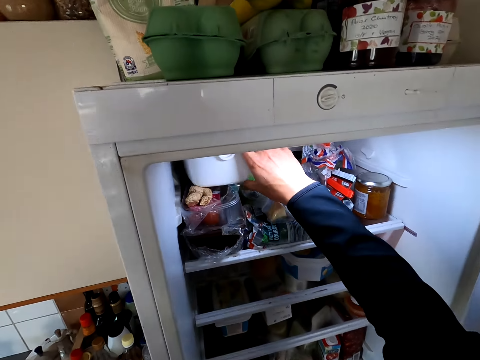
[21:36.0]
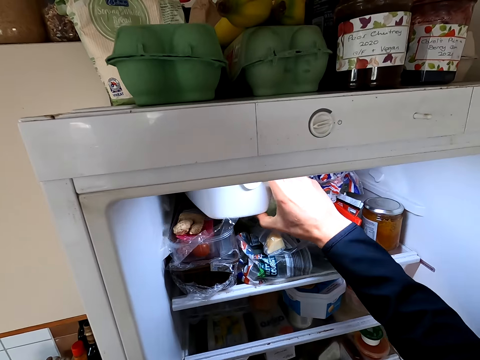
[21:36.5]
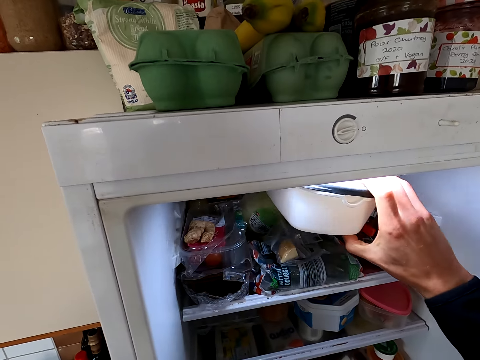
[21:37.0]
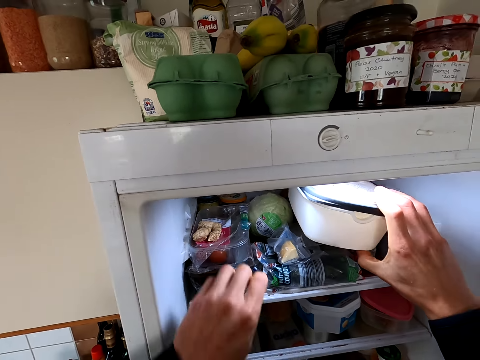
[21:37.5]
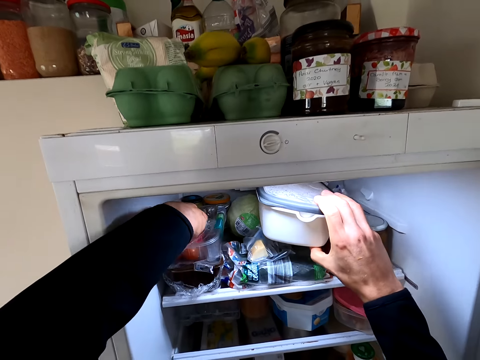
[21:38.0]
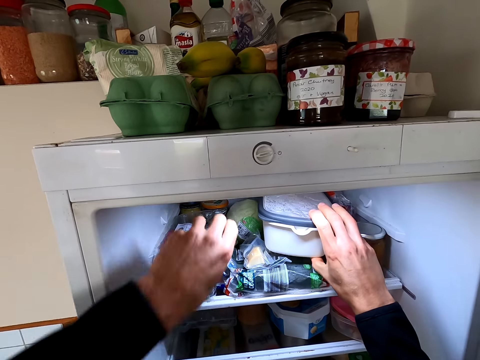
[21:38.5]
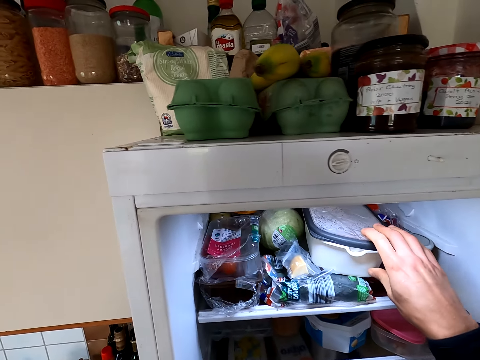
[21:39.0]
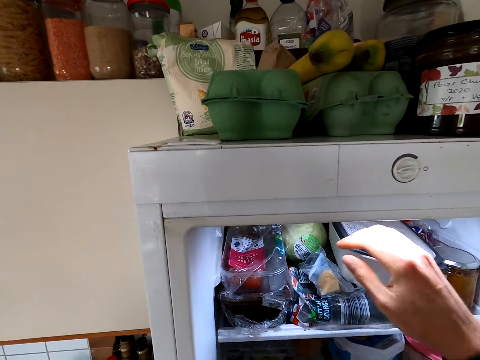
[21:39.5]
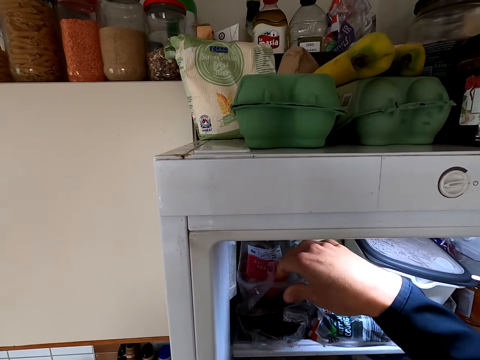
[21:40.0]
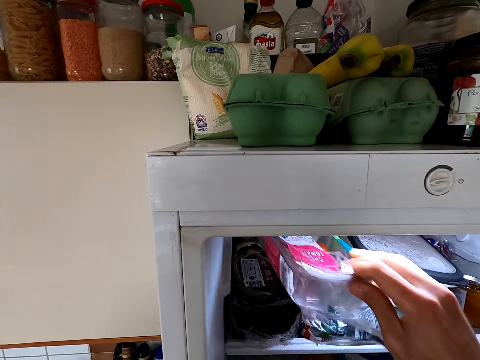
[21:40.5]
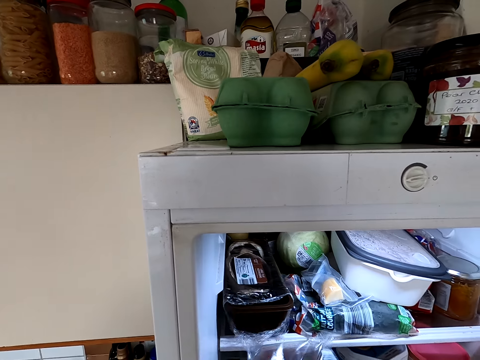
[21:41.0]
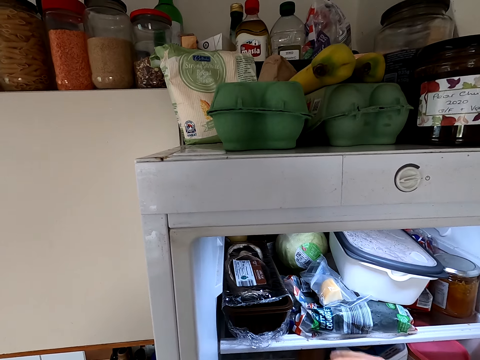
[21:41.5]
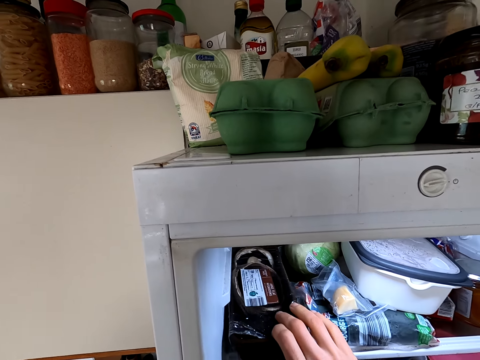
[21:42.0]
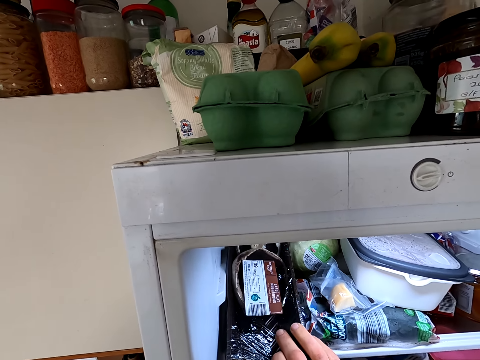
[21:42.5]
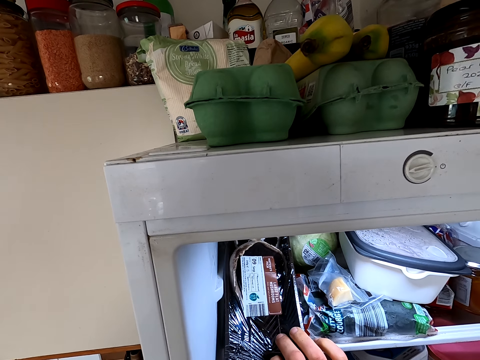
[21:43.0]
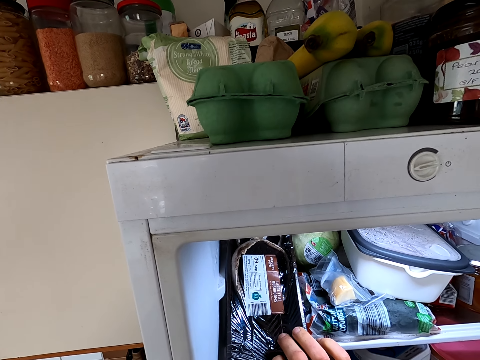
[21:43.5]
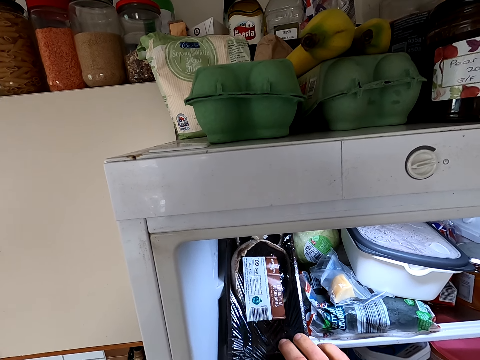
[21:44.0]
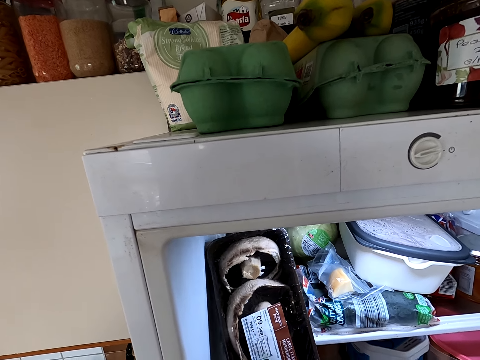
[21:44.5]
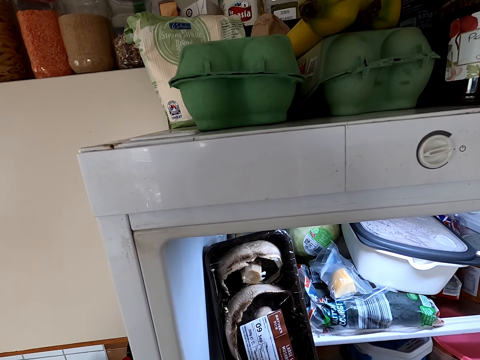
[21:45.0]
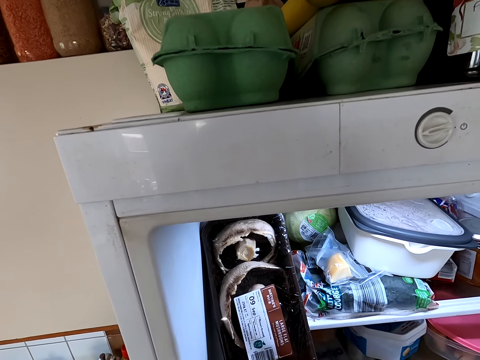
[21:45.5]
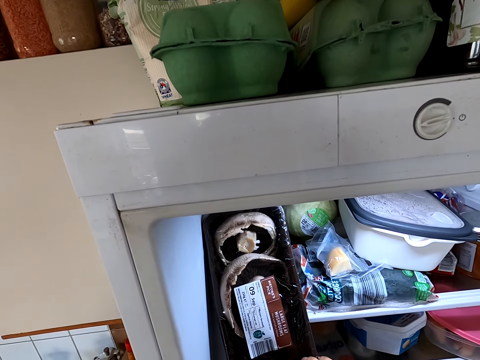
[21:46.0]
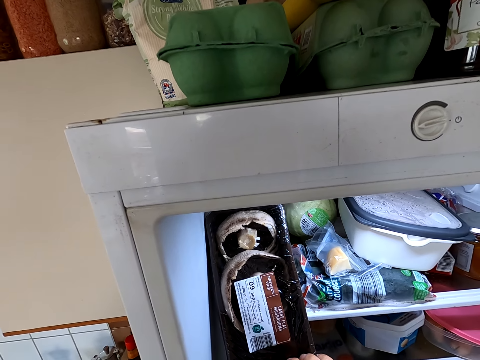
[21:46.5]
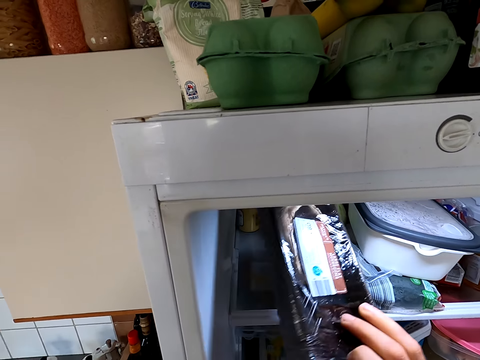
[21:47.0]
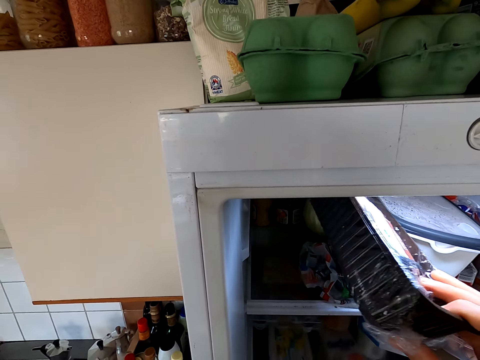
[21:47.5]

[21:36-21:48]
The camera wearer holds the plastic dish. They pick up the dish. They hold the dish. They hold the mushrooms. They look at the mushrooms.

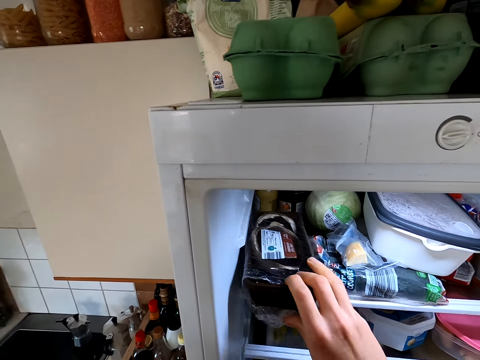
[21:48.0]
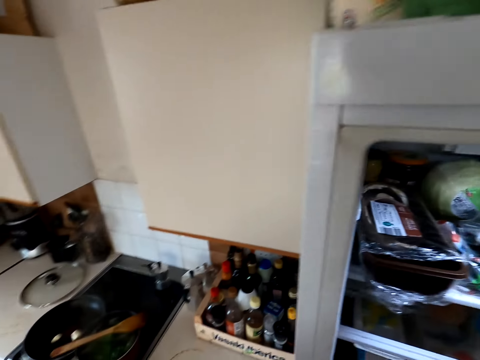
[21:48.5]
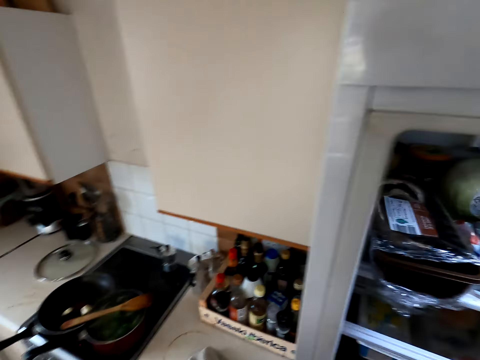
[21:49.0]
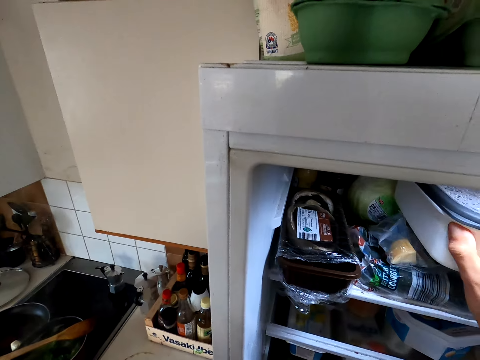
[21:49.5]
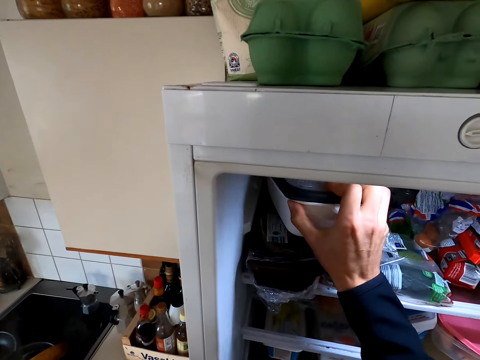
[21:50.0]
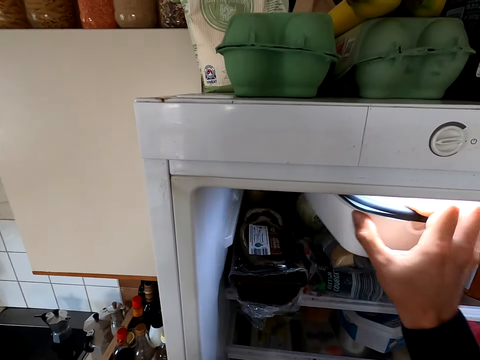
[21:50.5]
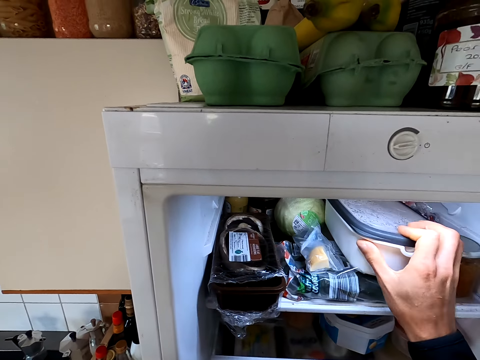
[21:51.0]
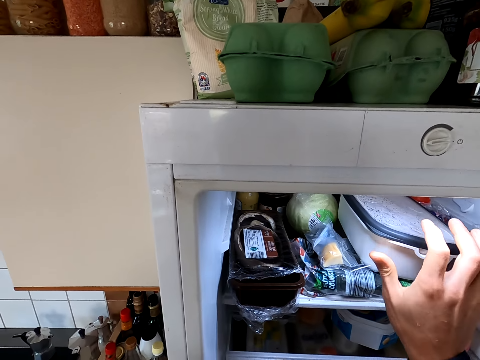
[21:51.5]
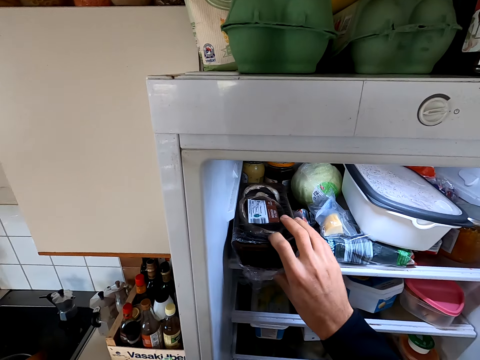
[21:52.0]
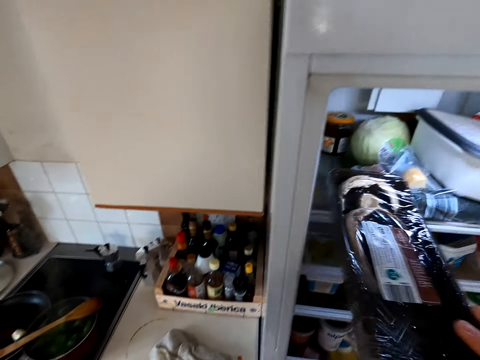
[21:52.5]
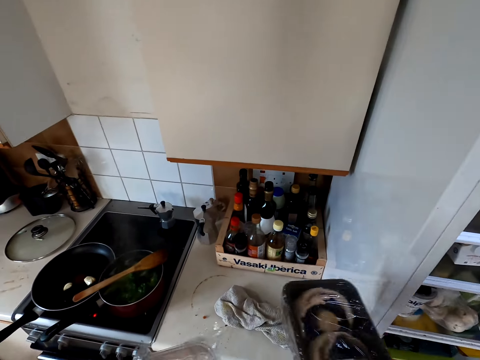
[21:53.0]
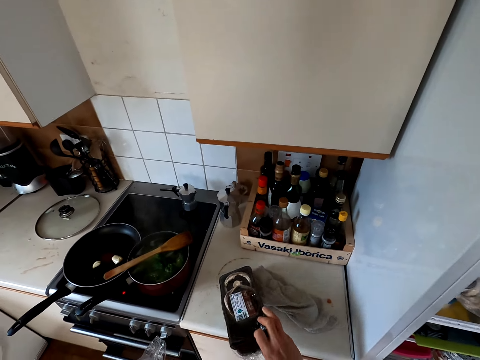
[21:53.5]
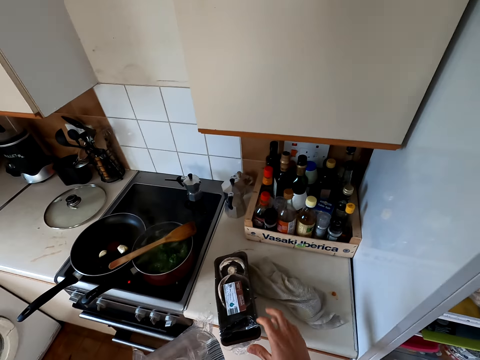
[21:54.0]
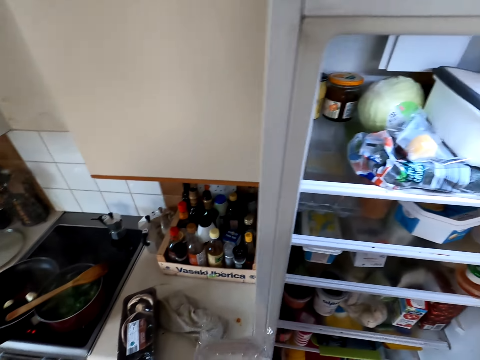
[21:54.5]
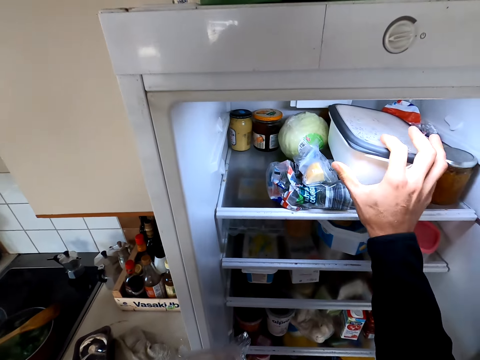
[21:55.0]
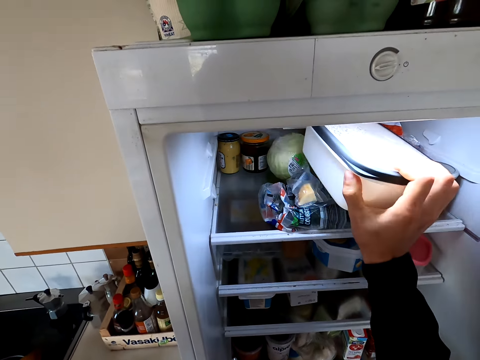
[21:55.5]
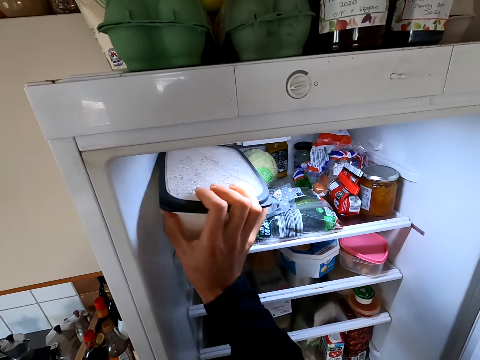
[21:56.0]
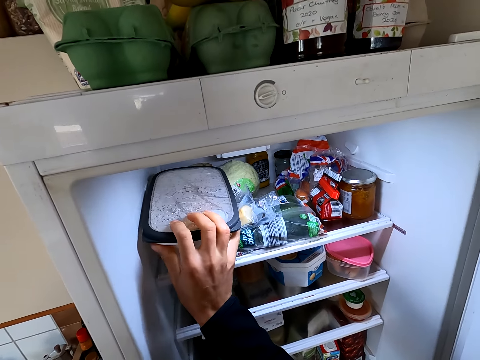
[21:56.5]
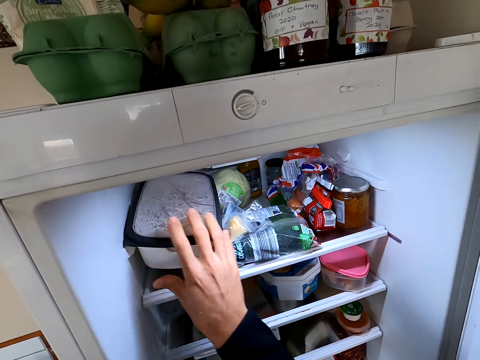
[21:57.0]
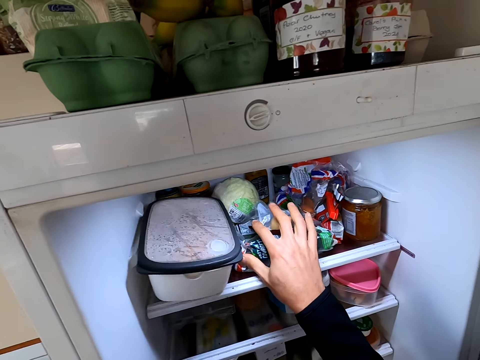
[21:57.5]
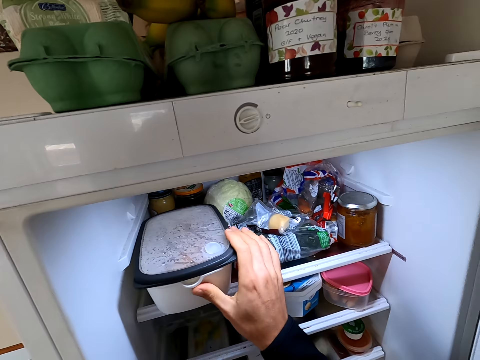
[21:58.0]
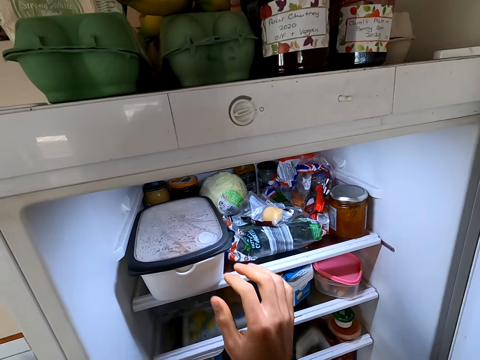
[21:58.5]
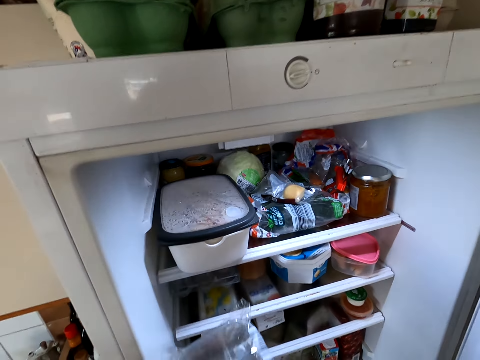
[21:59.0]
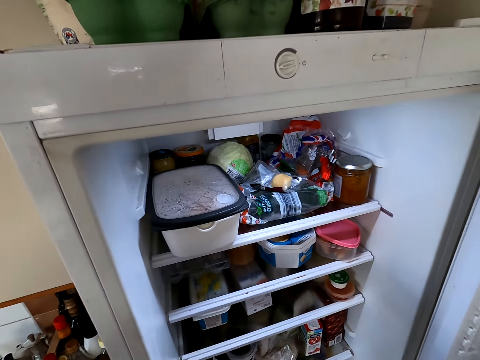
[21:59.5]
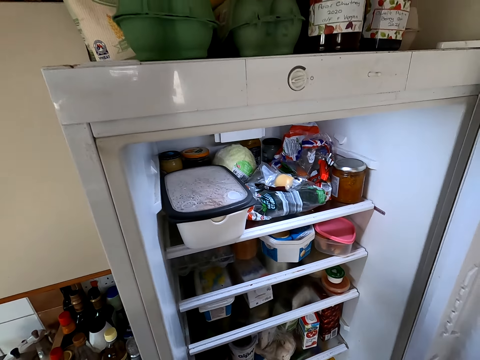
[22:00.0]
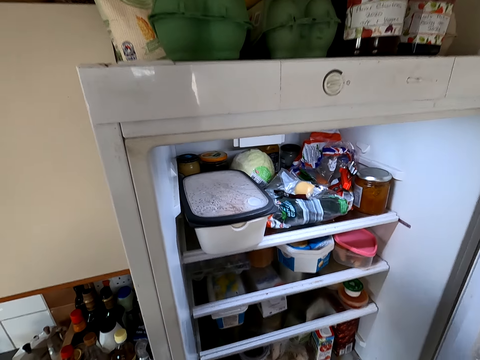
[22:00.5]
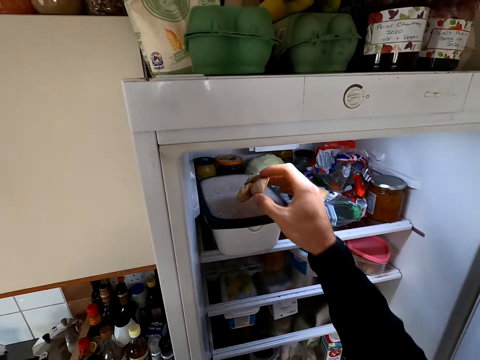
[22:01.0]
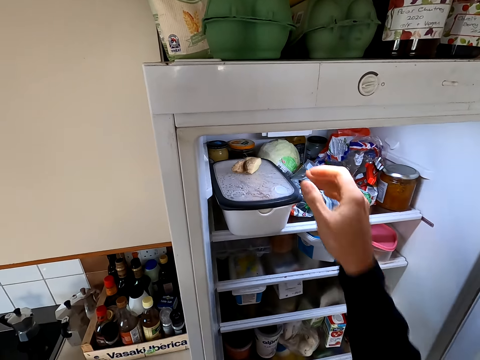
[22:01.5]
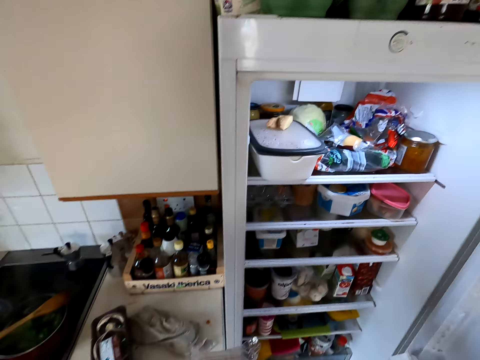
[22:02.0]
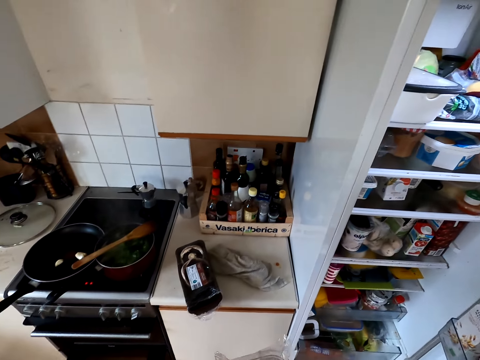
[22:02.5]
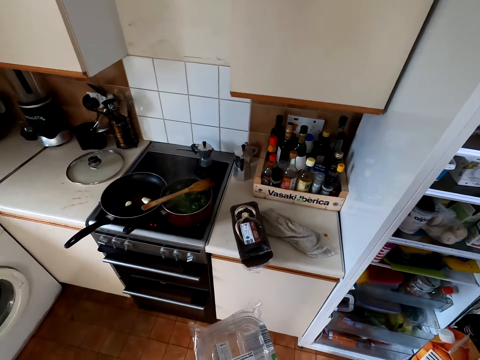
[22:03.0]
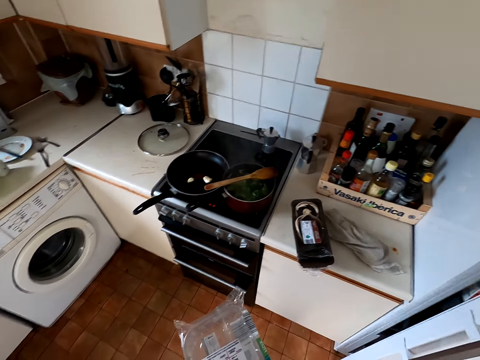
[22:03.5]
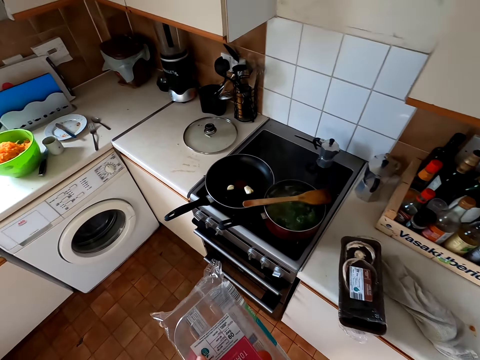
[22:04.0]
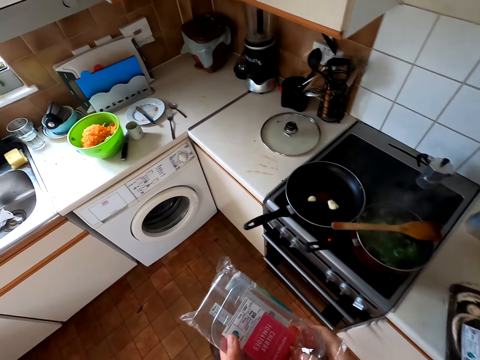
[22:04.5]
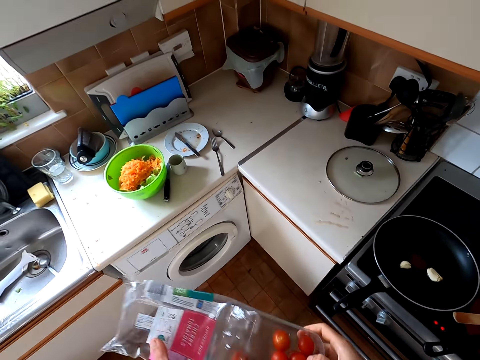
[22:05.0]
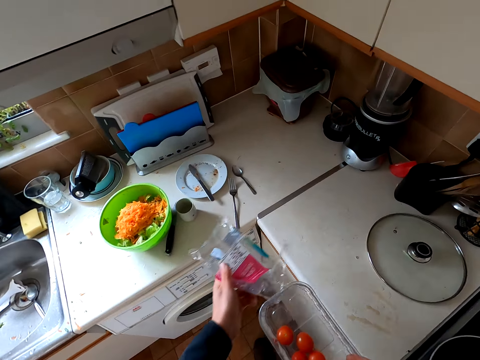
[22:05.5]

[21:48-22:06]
The camera wearer puts the mushrooms in the fridge. They move the plastic dish. They remove some mushrooms from the fridge and put the mushrooms on the table. They hold the dish and put the dish down. They hold the plastic paper. They put something on the dish. They close the fridge door. They remove the berries from the paper. They remove the dish from the paper.
